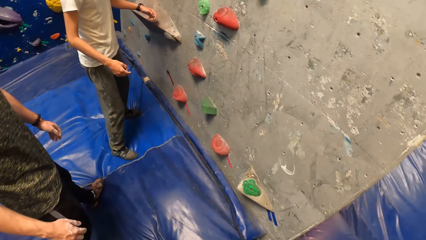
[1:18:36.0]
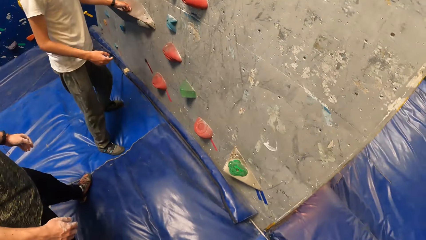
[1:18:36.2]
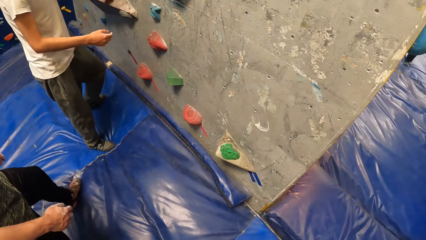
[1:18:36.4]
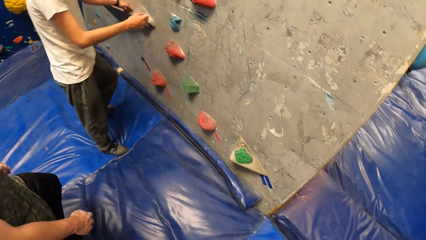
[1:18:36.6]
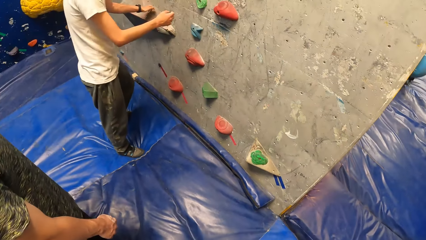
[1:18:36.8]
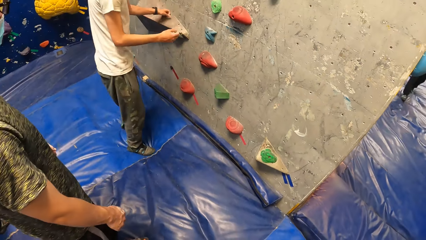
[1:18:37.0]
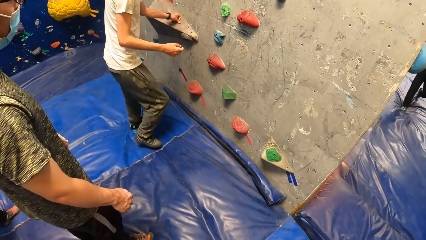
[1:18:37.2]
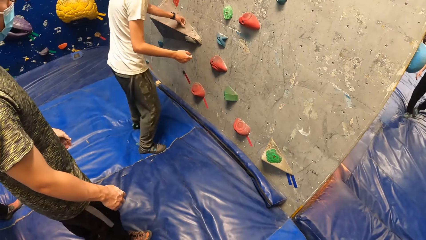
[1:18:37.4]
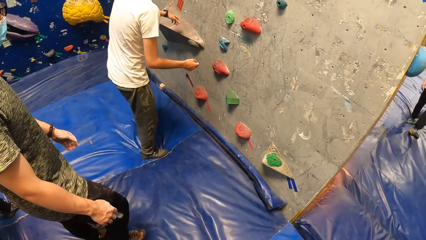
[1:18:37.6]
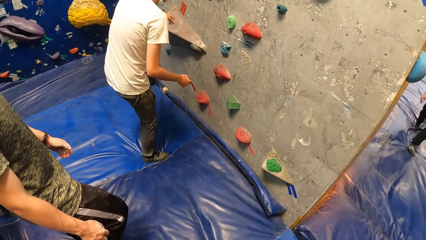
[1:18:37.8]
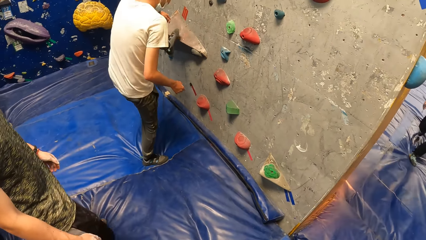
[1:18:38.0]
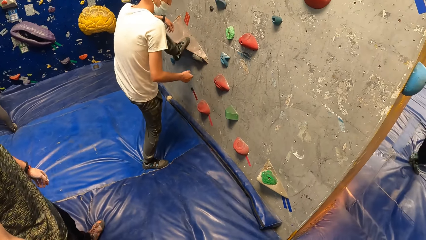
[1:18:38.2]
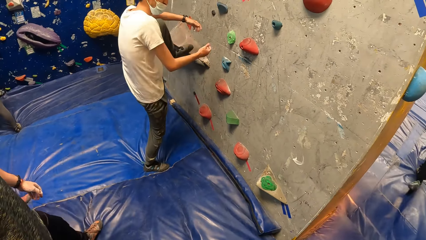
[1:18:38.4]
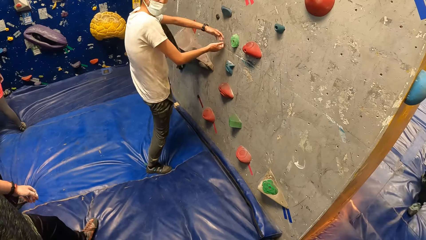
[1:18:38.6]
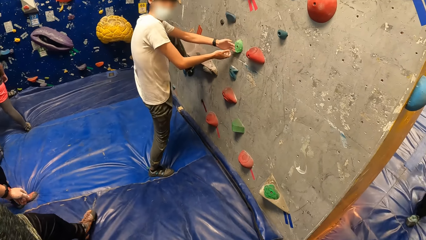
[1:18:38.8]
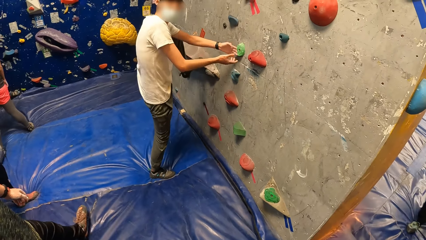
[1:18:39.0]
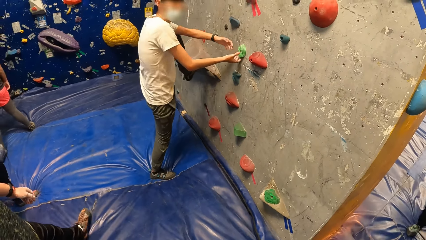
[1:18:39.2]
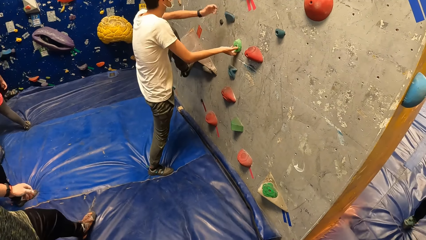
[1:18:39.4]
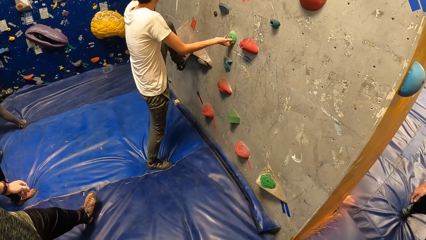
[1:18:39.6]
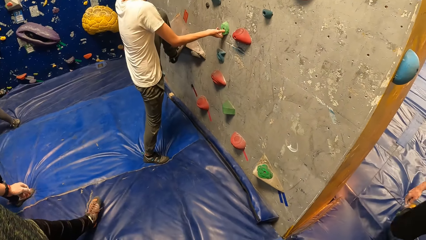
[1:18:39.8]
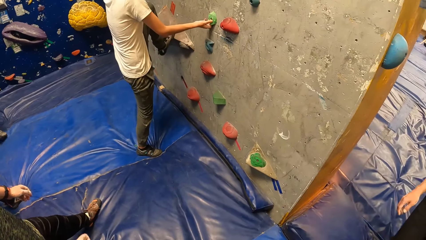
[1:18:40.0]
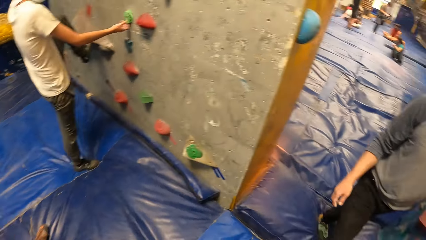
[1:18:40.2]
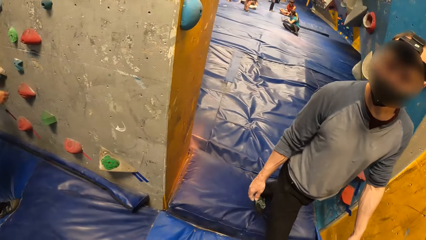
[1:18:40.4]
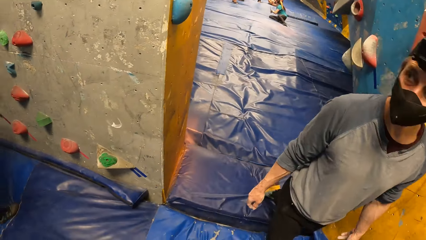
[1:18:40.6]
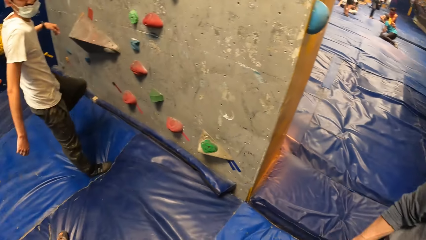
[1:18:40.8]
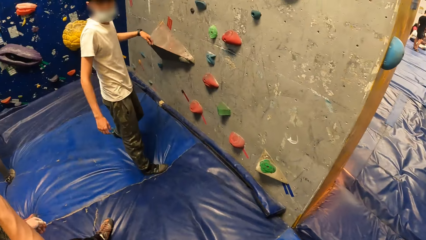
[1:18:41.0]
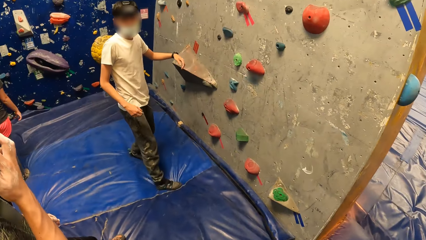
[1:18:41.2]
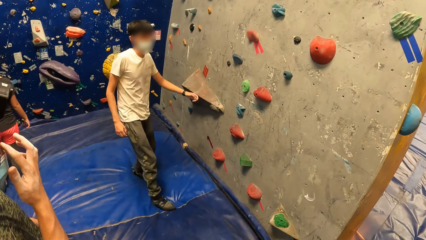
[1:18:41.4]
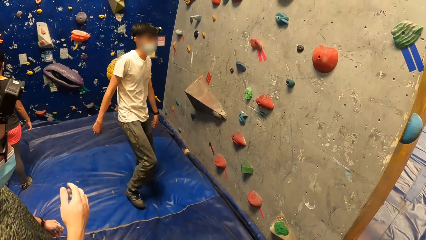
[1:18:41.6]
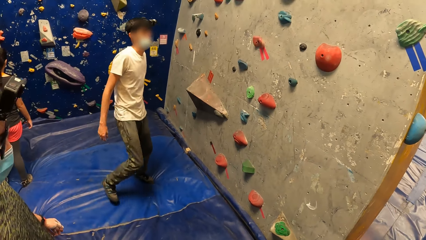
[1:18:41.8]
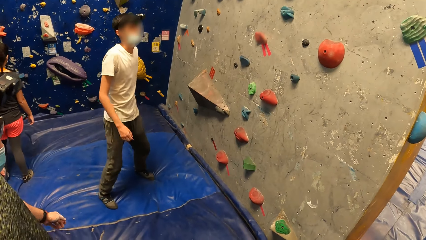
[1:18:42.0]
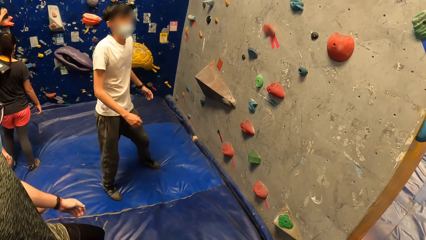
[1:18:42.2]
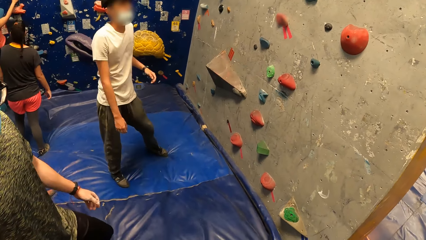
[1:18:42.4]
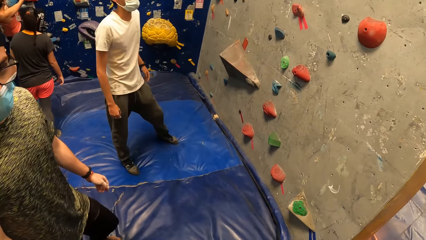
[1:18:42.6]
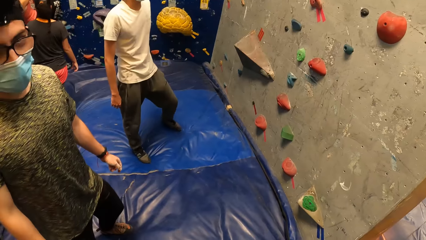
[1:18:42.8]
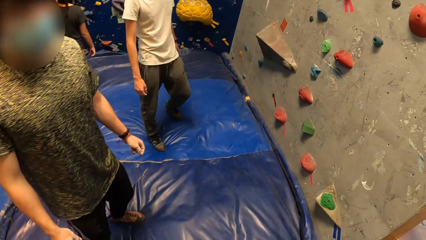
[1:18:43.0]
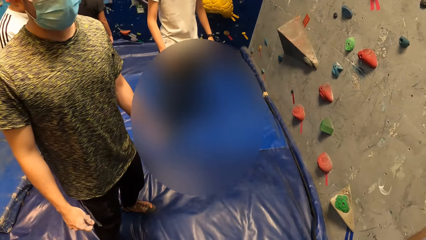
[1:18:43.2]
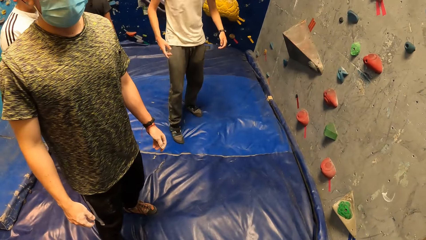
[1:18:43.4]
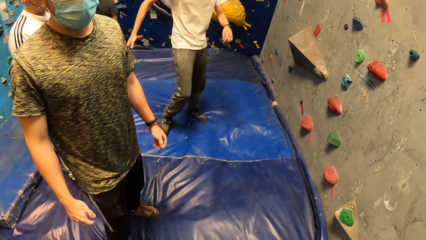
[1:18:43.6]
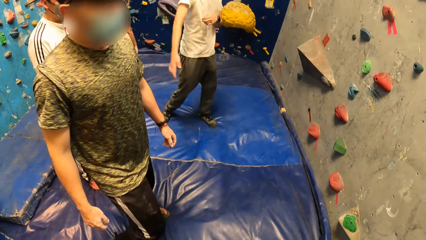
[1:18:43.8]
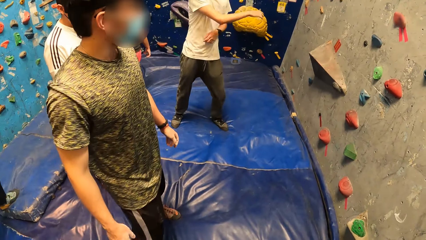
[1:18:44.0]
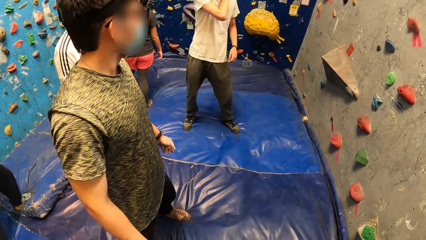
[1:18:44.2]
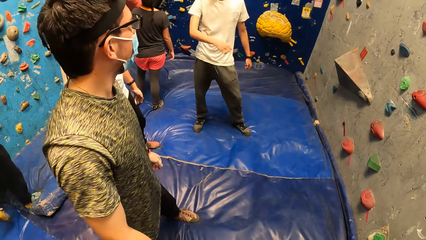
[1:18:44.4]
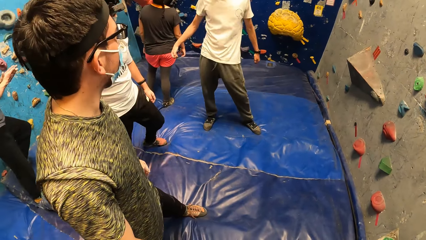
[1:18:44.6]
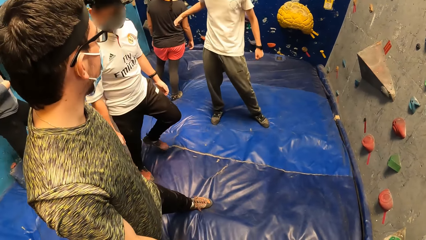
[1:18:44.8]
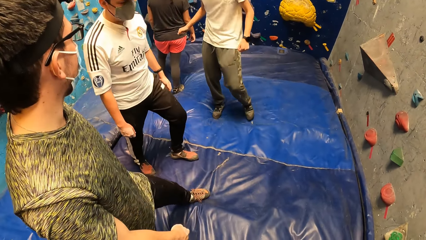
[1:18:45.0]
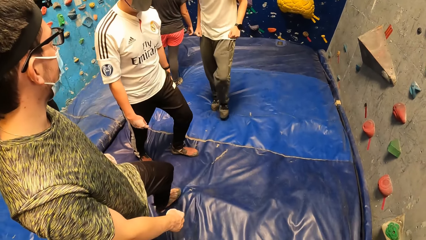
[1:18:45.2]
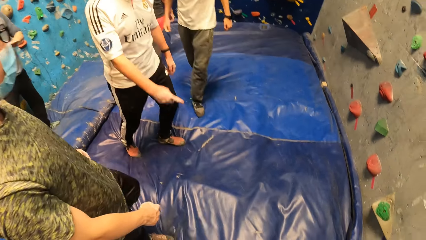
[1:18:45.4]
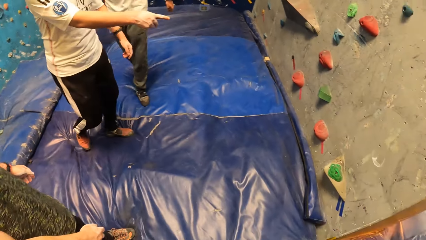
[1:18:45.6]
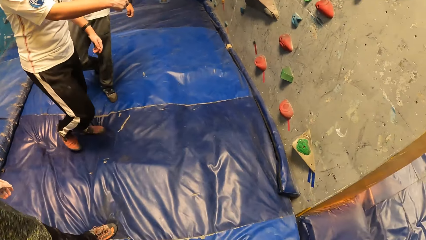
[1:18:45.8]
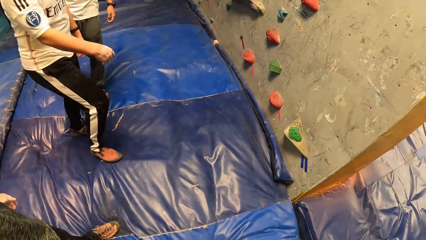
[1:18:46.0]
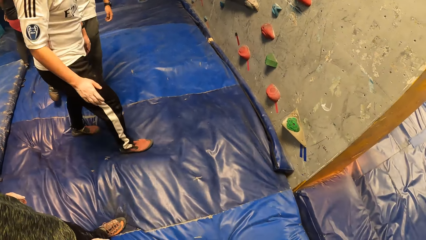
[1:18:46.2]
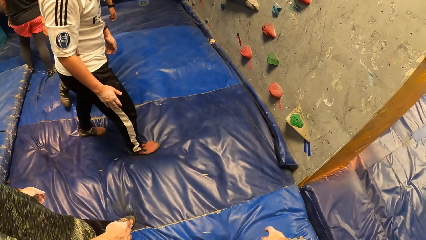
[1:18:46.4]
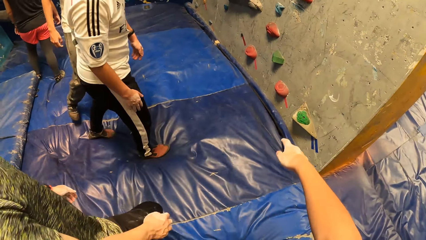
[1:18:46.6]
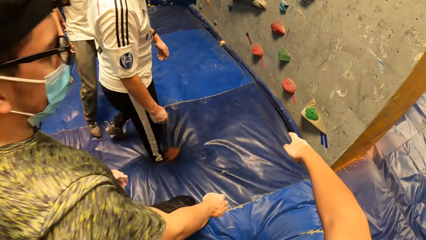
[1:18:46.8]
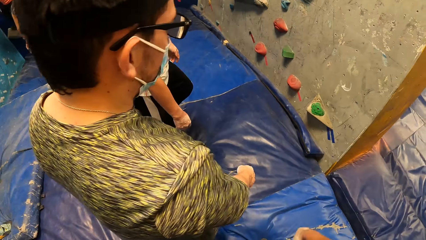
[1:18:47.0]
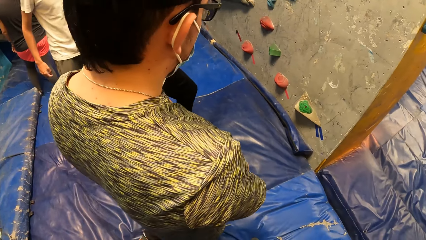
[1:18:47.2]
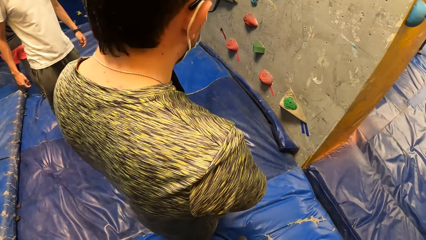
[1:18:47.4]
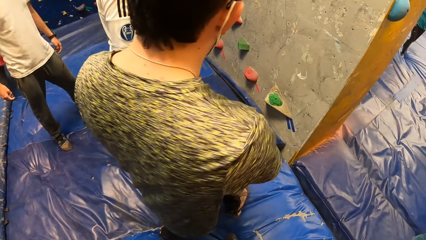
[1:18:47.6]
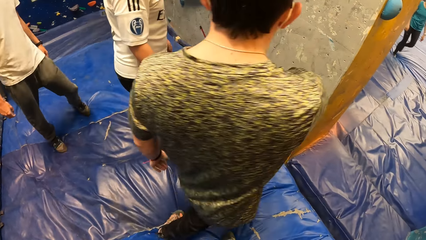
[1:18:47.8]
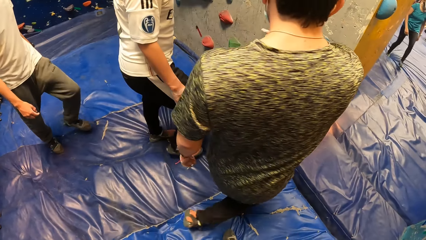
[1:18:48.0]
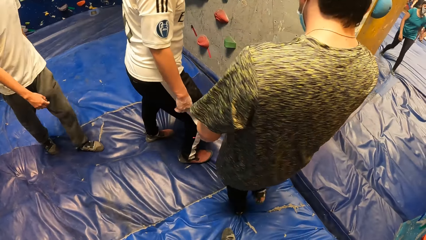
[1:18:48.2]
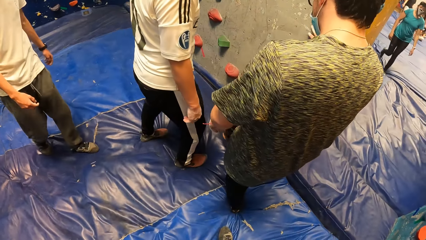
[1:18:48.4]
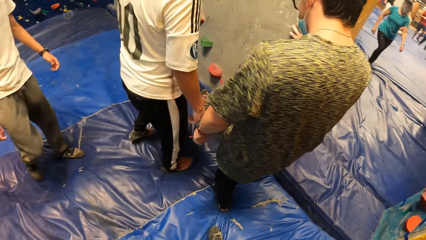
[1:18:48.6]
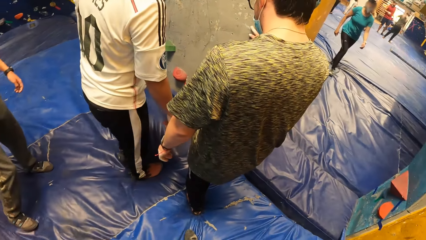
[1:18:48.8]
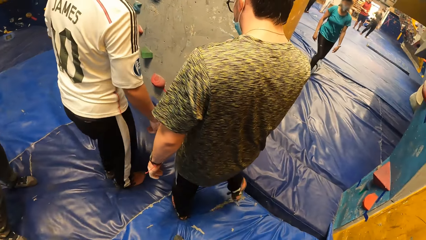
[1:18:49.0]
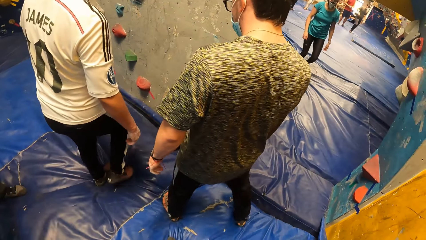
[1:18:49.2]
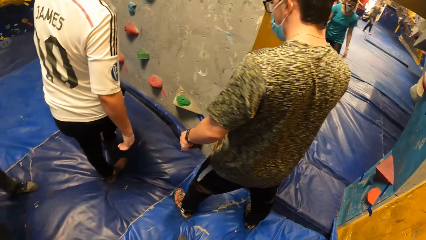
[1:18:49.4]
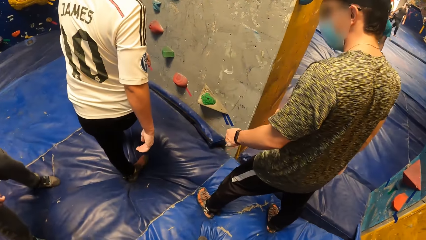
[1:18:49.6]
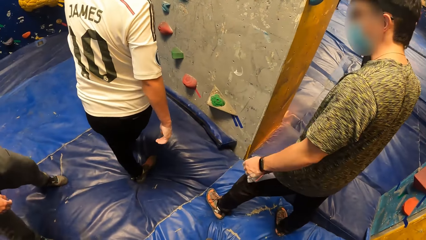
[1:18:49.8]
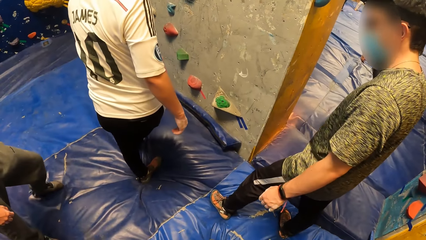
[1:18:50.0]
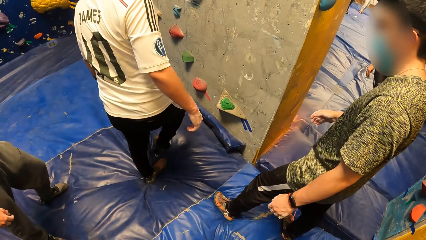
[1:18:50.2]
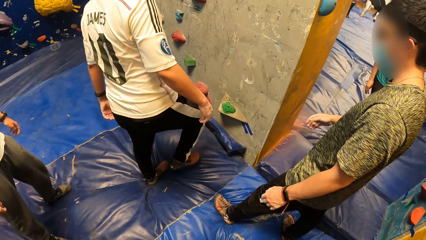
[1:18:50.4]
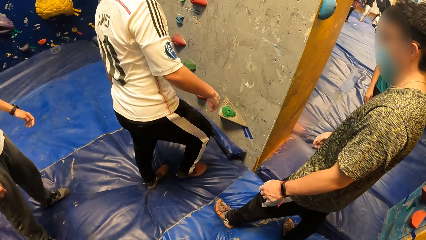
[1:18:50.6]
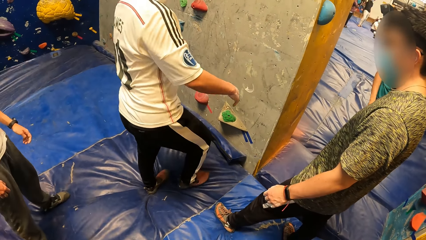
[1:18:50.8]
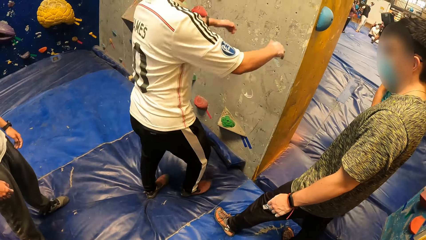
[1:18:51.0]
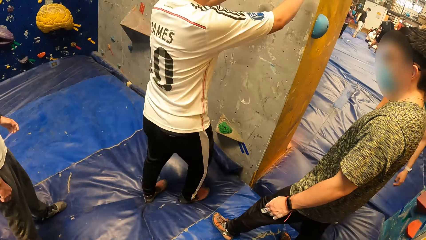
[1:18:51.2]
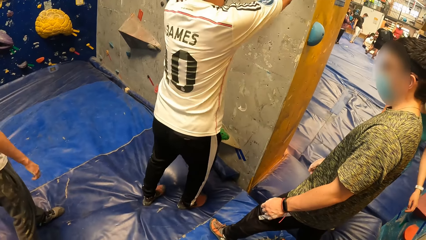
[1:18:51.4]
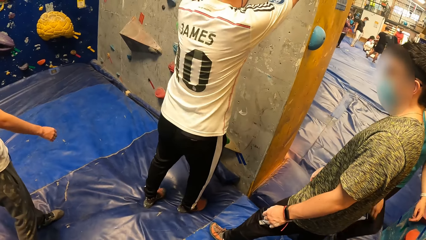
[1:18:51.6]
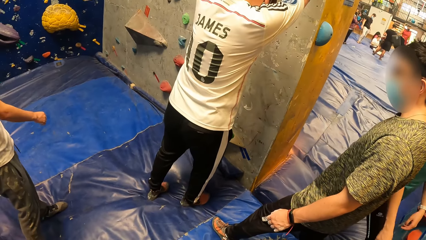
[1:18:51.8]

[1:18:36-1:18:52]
A man touches the climbing wall with his left hand. The camera wearer moves around. The man places his left leg on the climbing wall. The man touches the climbing wall with both hands. Another man enters the climbing wall room. A third man touches his face with his right hand. The camera wearer looks around. A fourth man points to the climbing wall. The camera wearer points to the climbing wall with his right hand. The fourth man climbs the climbing wall.
